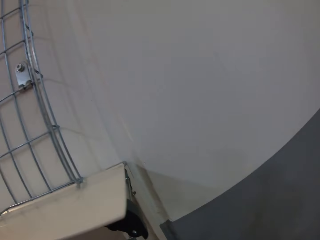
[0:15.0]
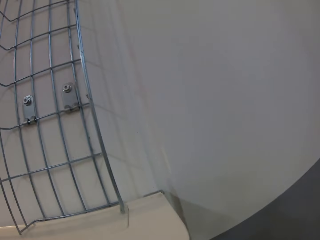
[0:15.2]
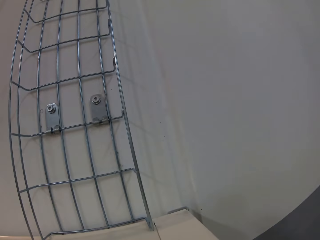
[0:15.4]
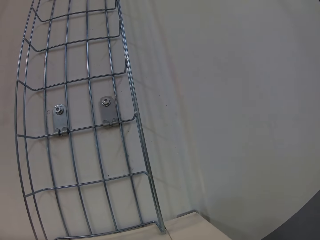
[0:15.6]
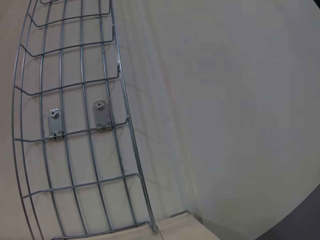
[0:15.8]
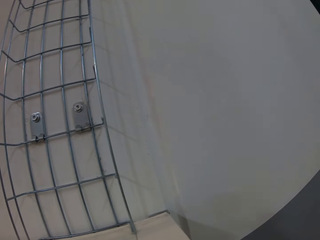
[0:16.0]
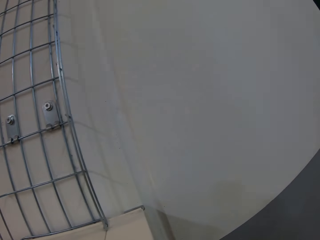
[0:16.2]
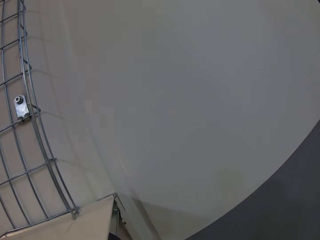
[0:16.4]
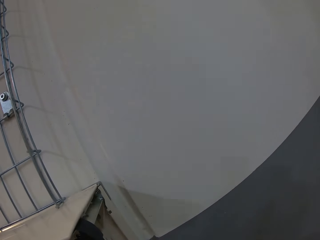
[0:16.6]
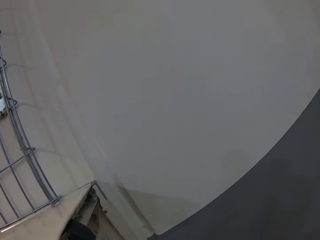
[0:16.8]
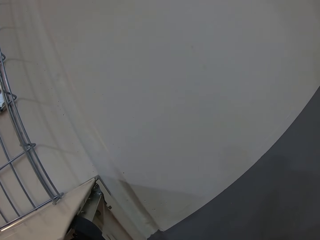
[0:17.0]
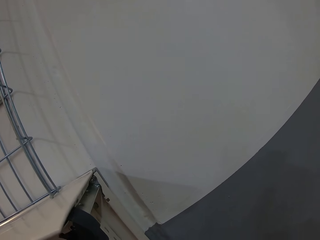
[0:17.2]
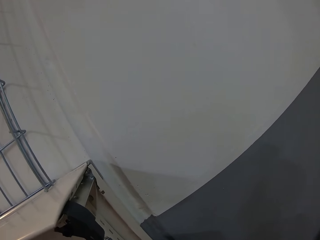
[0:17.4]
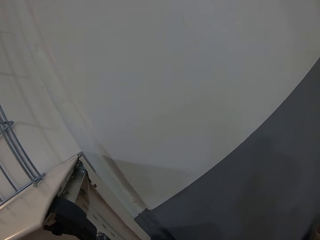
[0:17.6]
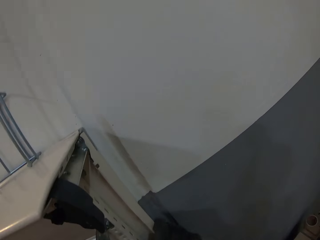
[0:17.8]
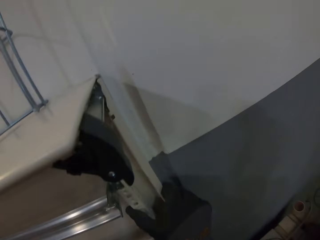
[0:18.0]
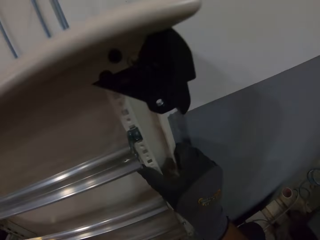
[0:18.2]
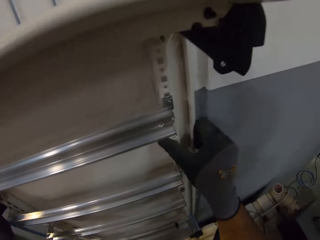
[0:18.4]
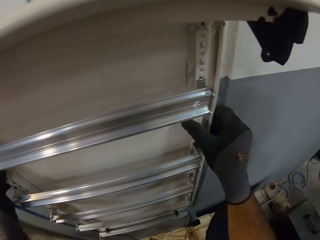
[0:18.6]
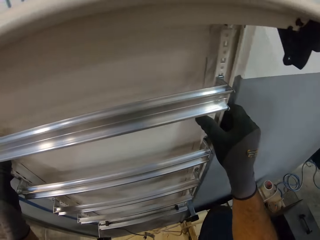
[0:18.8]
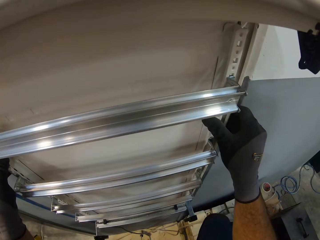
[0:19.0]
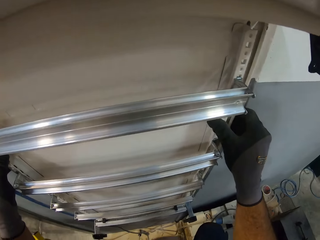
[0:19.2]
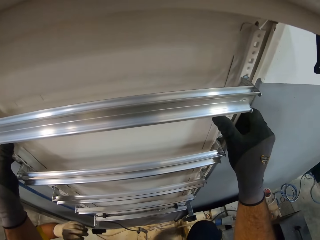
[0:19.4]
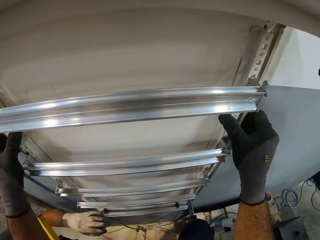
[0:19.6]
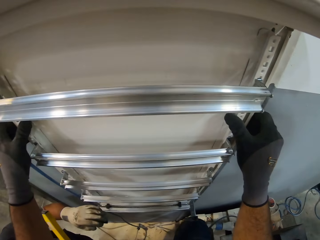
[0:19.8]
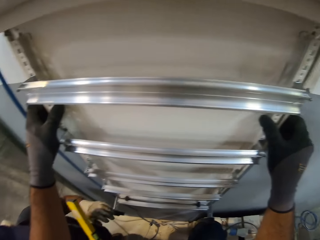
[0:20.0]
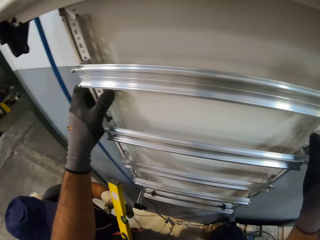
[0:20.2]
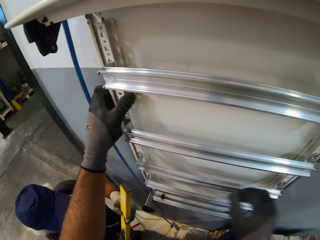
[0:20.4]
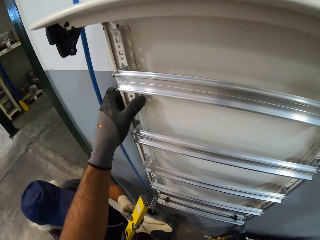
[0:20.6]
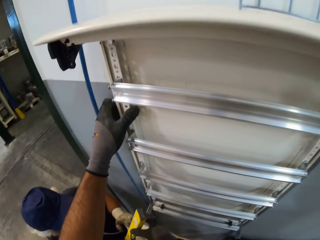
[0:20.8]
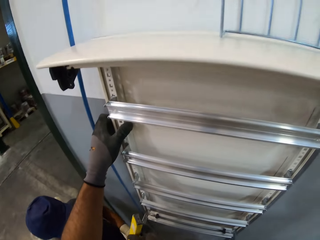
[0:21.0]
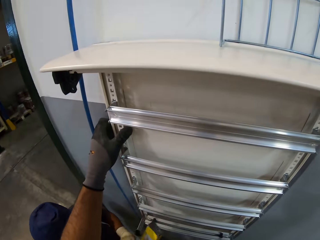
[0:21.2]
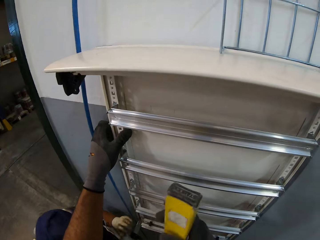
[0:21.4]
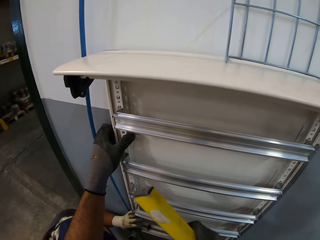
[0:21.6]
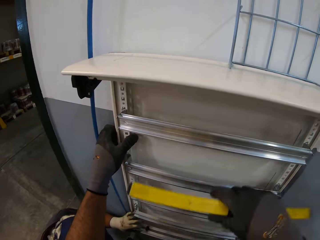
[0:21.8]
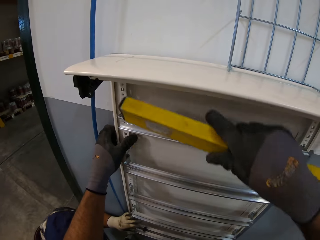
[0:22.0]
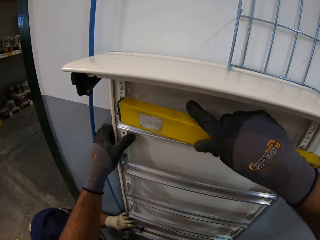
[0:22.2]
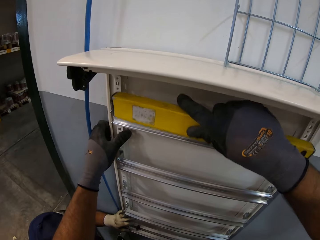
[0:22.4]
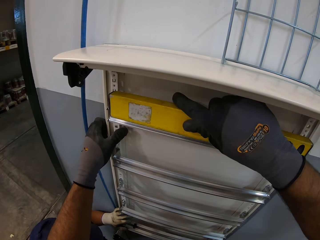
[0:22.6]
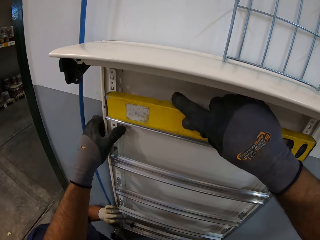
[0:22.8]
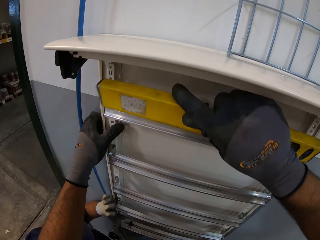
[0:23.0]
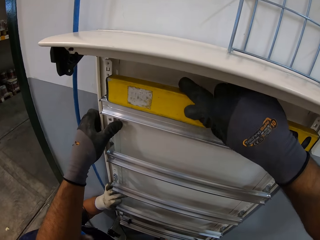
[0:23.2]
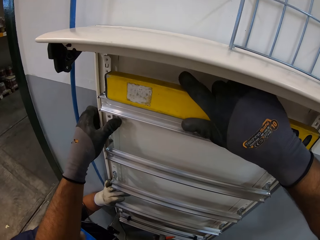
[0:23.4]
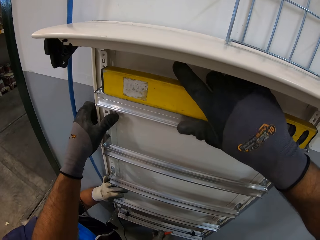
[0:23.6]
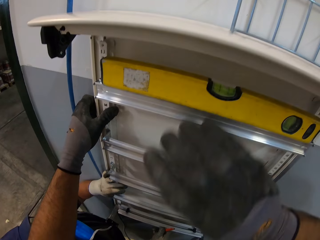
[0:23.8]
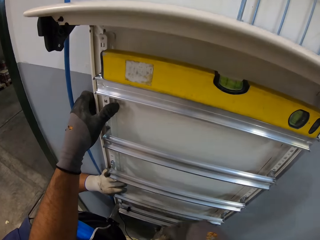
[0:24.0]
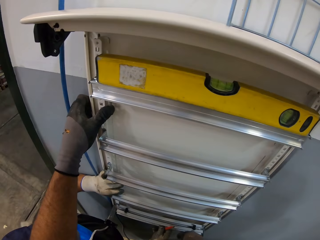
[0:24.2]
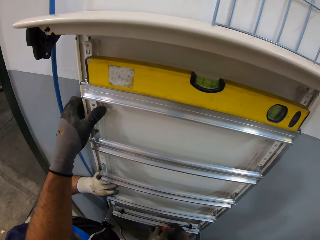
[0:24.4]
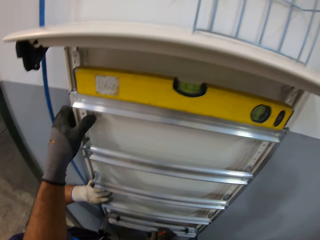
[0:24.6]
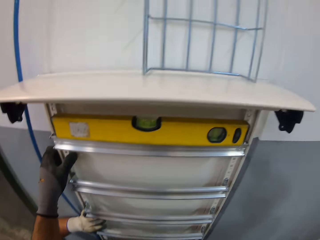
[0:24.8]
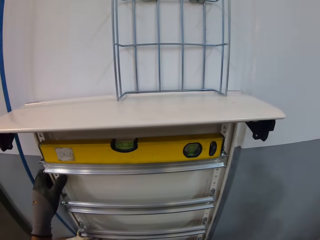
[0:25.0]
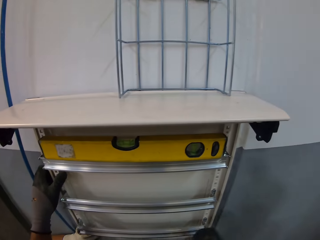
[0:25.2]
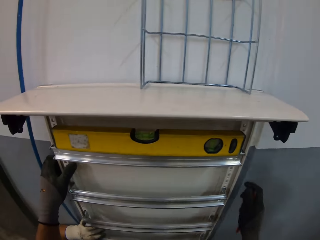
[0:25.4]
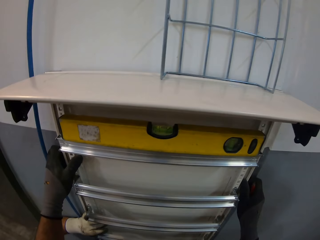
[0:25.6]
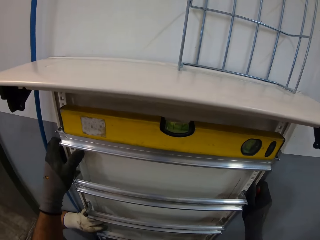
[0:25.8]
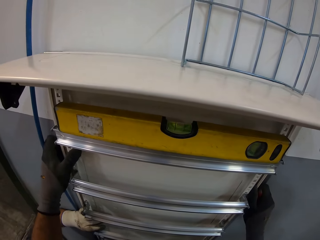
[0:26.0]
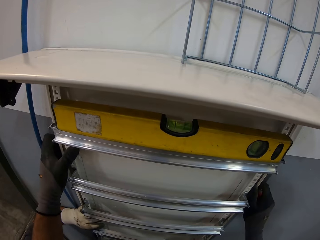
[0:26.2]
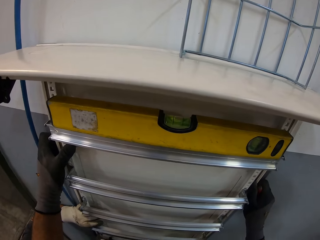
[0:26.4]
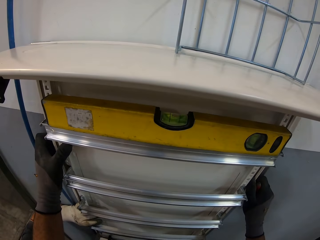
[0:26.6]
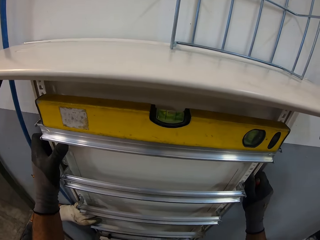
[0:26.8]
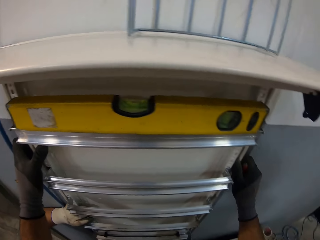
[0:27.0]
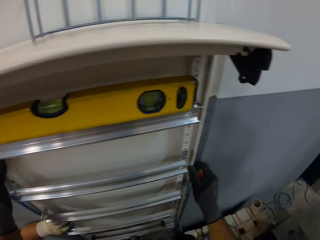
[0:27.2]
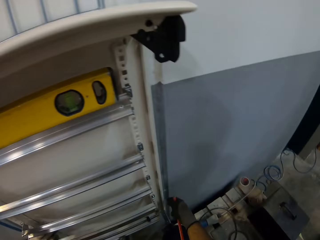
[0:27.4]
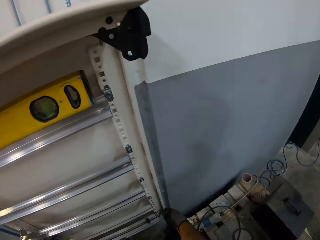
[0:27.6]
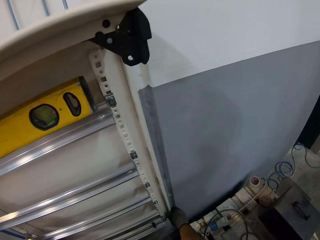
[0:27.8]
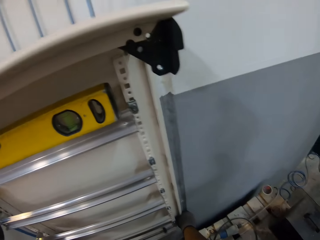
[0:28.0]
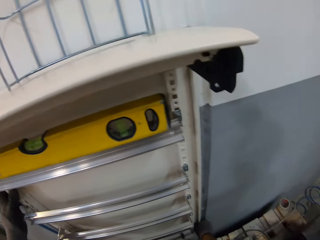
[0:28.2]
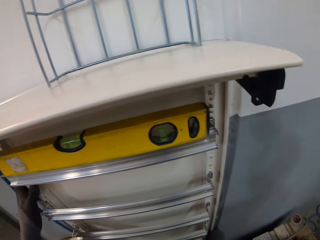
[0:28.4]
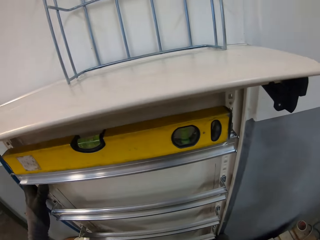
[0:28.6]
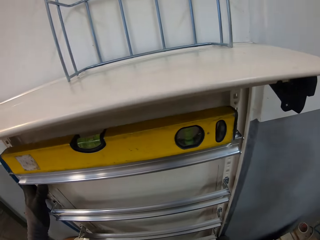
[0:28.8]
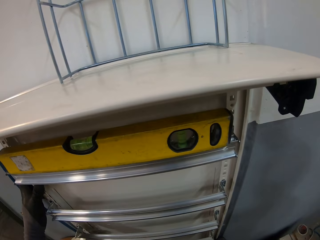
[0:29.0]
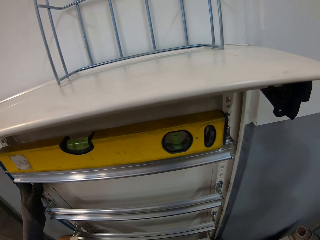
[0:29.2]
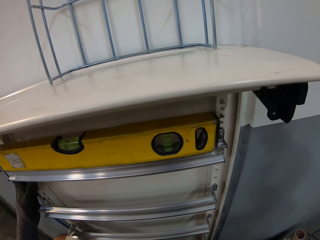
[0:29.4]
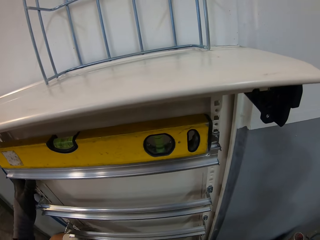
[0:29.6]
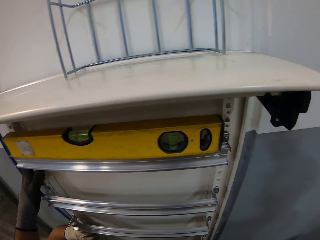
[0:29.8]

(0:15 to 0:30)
The camera wearer holds the ladder. They pick a spirit level or level ruler, hold the level ruler, and place the spirit level on the ladder. They use the level ruler on the top shelf. They read the spirit level. They hold the ladder.

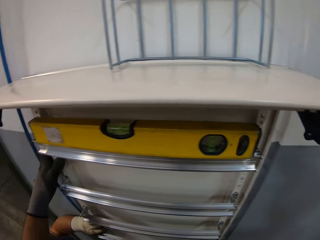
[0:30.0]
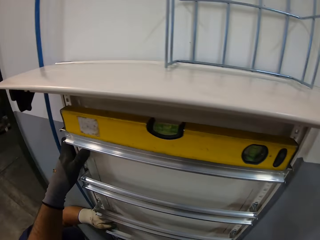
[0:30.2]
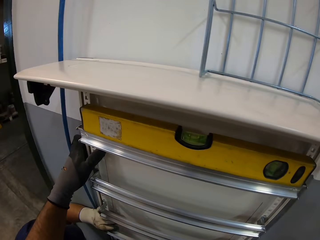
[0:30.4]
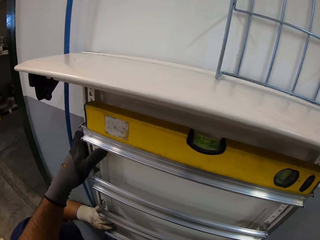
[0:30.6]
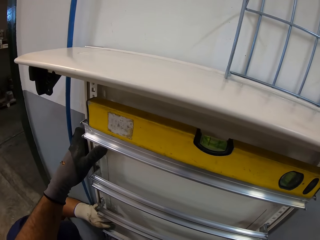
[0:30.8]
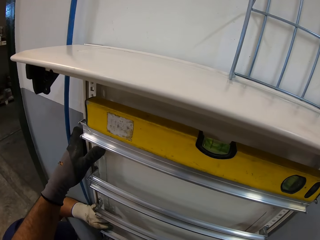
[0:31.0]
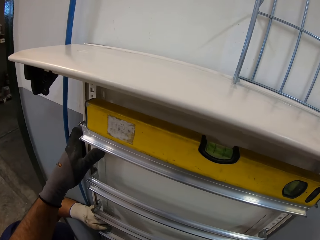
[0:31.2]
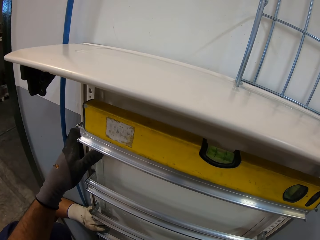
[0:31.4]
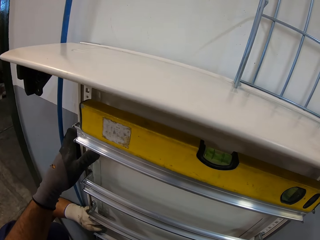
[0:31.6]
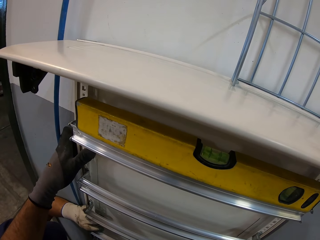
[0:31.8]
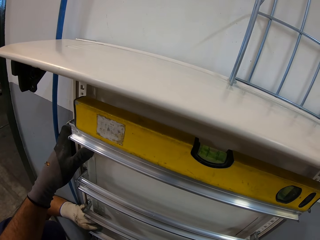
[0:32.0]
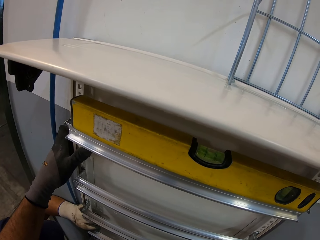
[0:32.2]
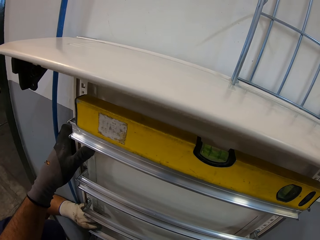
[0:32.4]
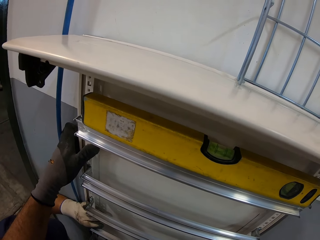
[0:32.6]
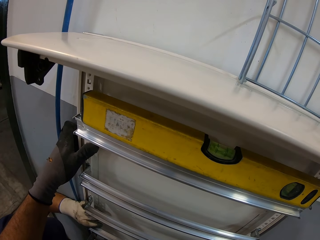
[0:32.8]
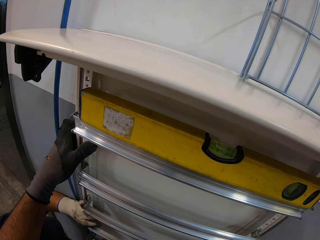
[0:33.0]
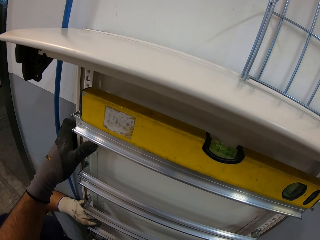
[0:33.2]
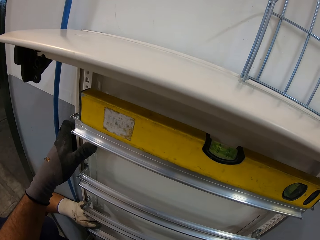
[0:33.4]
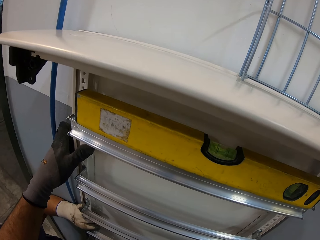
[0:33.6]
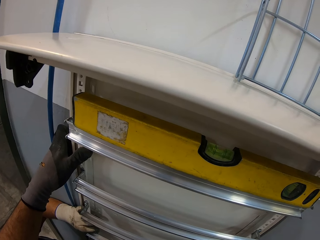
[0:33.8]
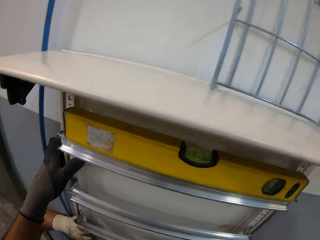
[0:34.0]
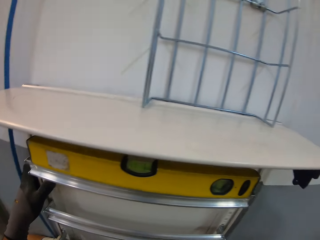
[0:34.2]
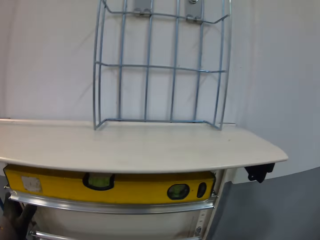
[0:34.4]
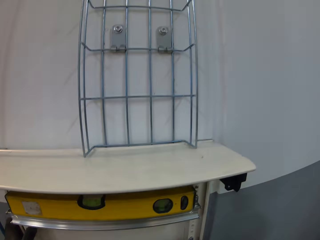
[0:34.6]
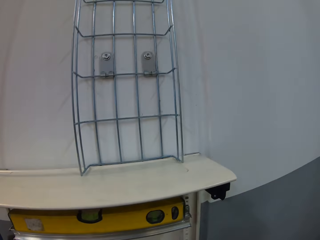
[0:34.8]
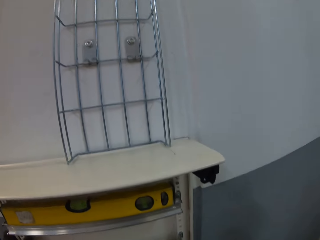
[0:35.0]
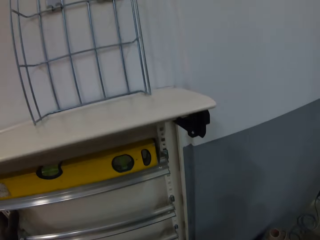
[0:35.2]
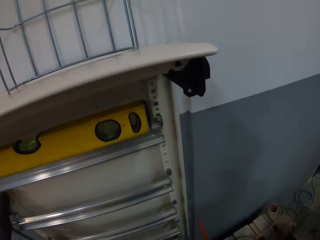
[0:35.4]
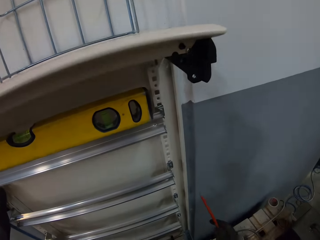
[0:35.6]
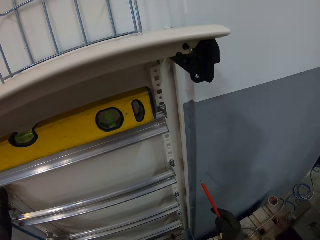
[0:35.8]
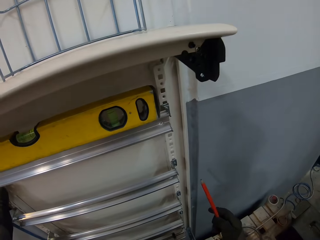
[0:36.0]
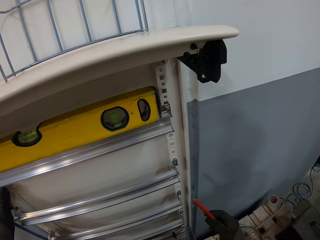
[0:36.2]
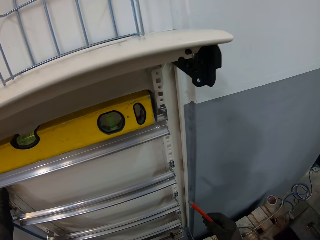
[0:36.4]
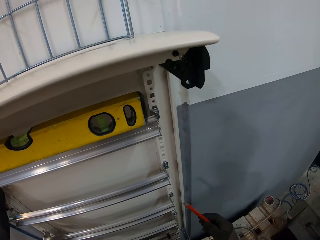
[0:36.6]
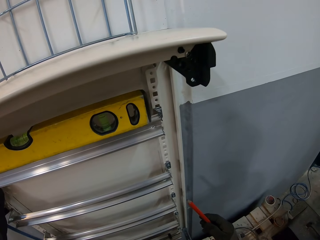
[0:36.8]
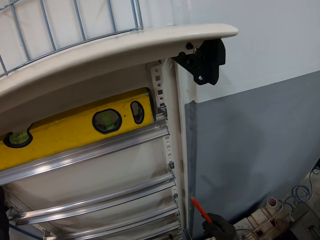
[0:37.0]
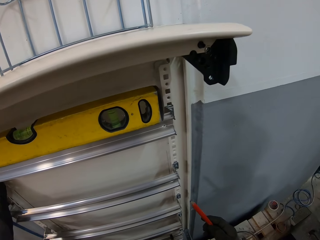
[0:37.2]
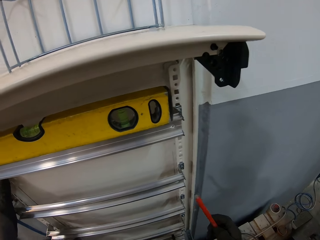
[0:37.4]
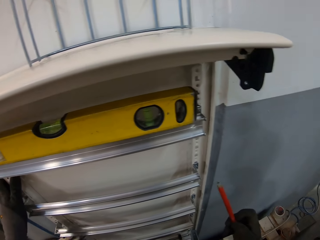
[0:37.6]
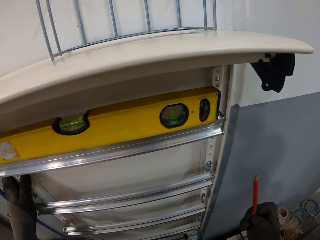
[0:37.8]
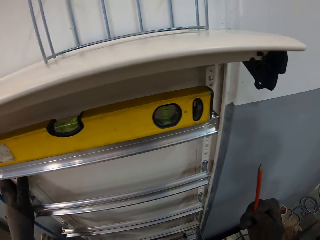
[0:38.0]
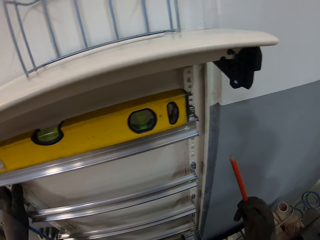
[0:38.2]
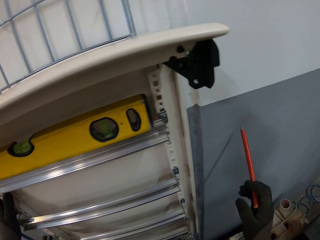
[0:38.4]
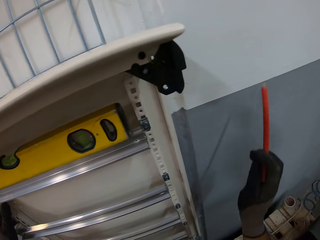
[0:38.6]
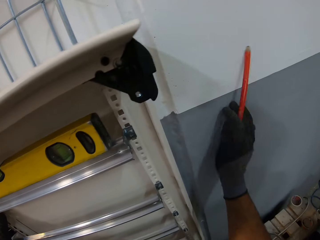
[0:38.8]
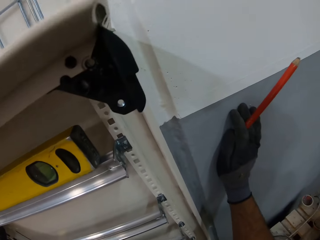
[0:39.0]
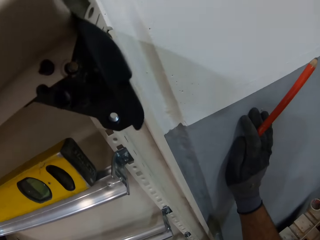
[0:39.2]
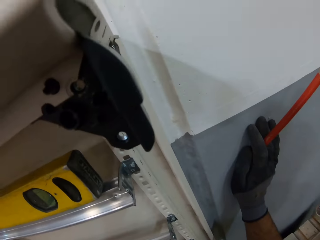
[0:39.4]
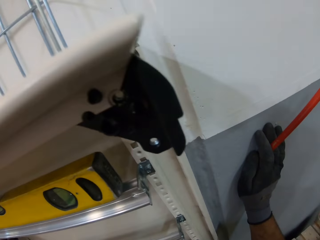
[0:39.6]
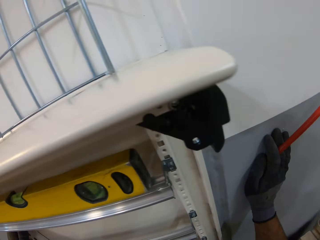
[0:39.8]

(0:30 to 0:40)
The camera wearer looks around. They hold a pencil.
